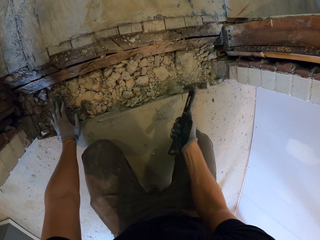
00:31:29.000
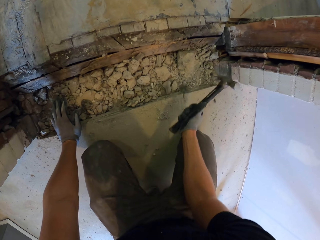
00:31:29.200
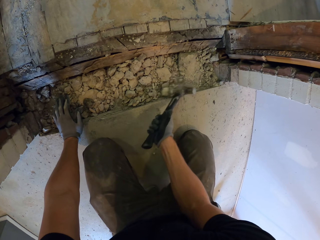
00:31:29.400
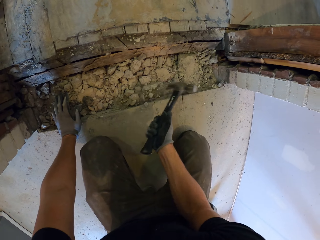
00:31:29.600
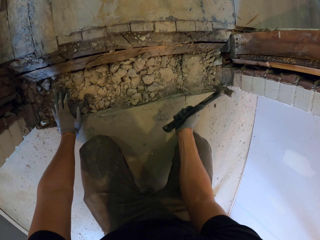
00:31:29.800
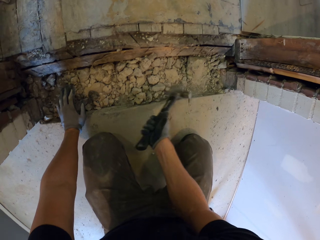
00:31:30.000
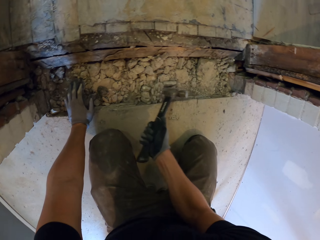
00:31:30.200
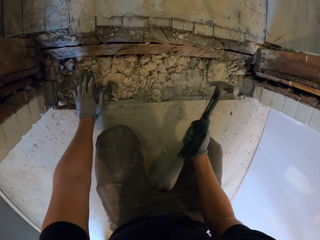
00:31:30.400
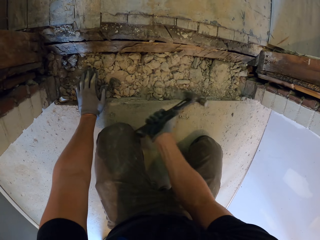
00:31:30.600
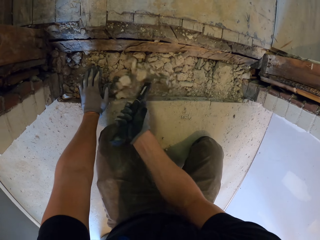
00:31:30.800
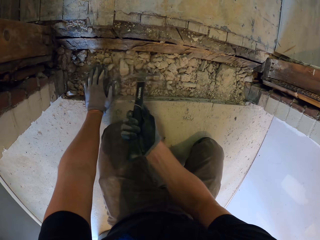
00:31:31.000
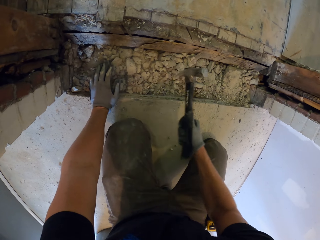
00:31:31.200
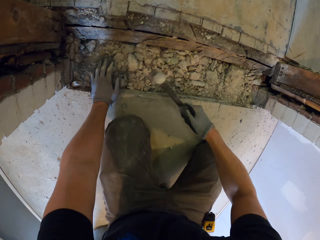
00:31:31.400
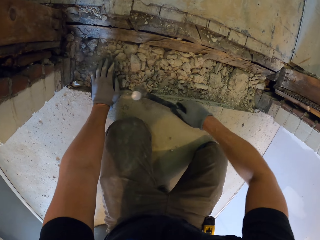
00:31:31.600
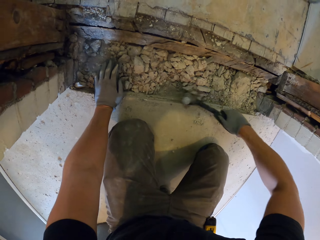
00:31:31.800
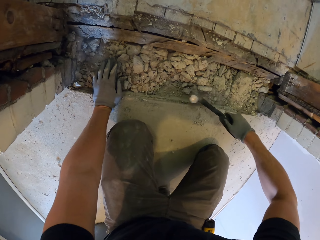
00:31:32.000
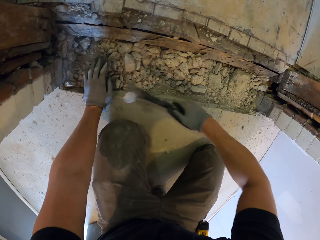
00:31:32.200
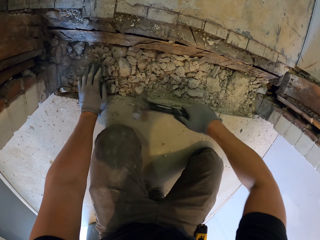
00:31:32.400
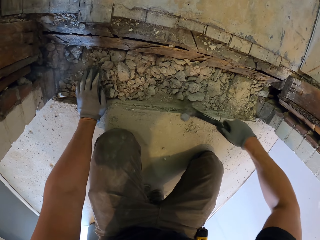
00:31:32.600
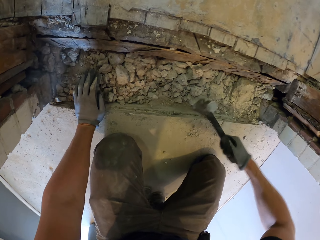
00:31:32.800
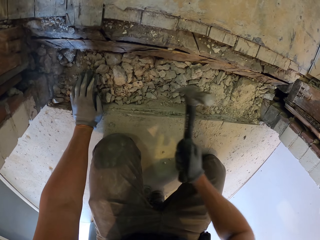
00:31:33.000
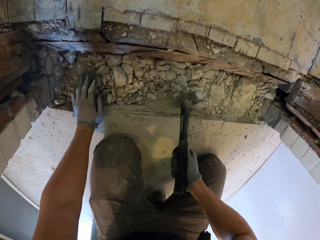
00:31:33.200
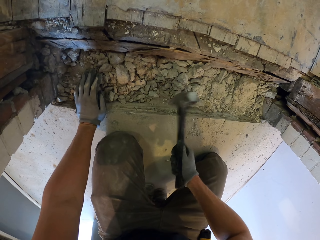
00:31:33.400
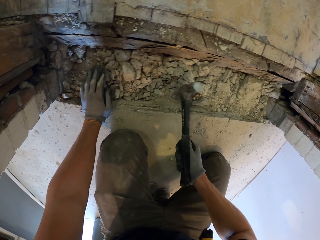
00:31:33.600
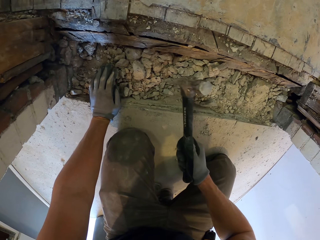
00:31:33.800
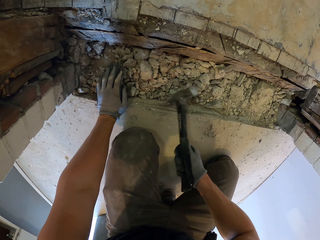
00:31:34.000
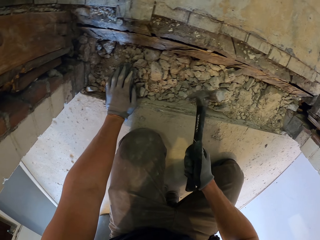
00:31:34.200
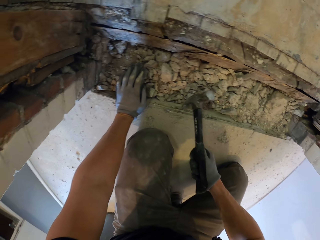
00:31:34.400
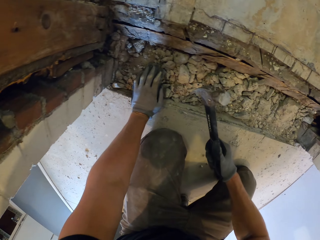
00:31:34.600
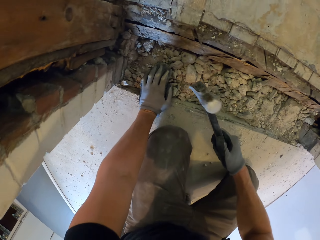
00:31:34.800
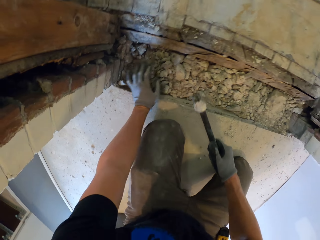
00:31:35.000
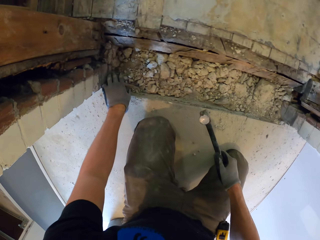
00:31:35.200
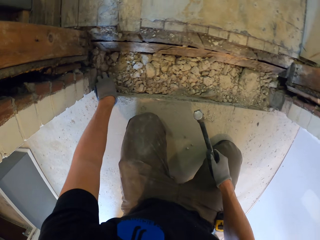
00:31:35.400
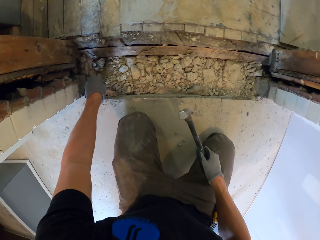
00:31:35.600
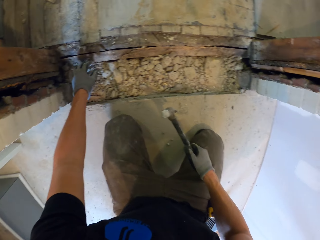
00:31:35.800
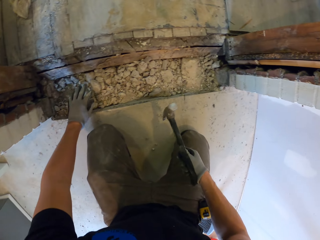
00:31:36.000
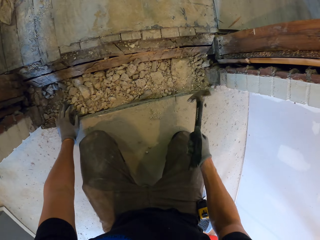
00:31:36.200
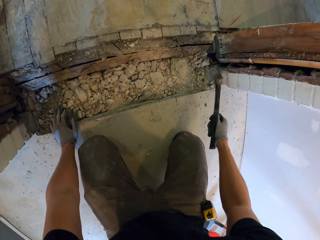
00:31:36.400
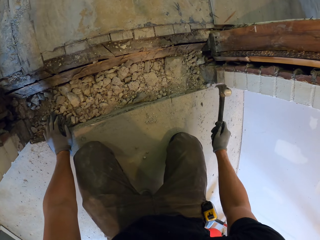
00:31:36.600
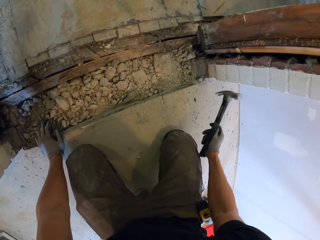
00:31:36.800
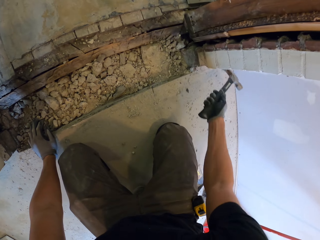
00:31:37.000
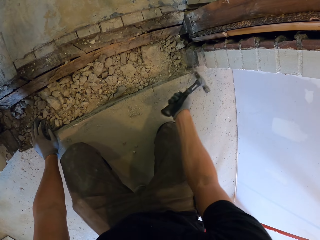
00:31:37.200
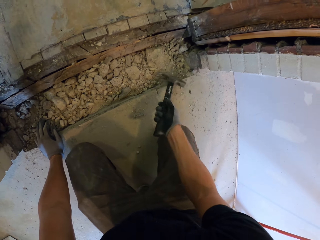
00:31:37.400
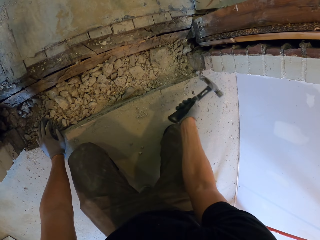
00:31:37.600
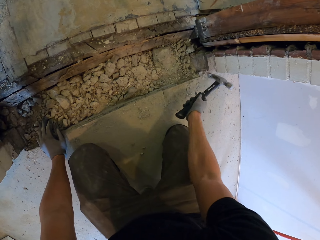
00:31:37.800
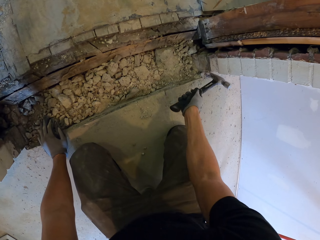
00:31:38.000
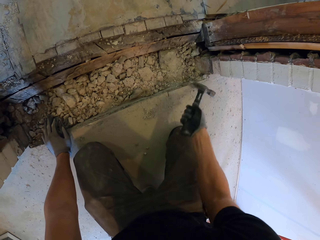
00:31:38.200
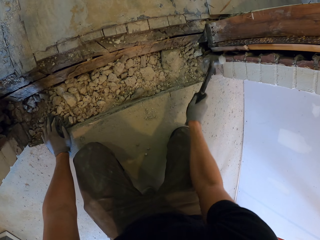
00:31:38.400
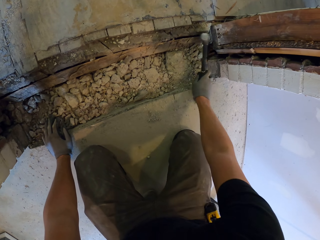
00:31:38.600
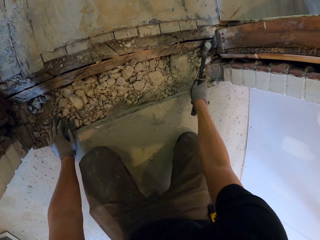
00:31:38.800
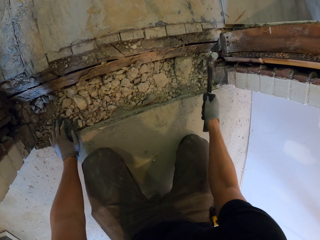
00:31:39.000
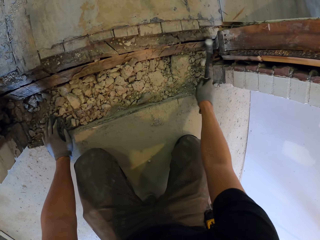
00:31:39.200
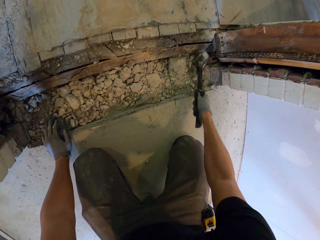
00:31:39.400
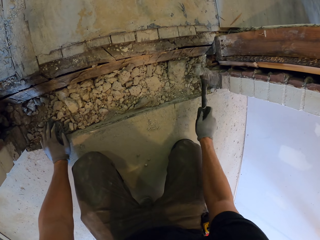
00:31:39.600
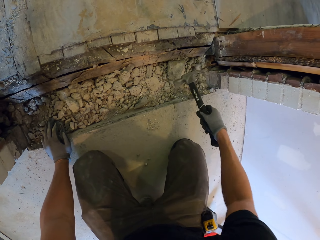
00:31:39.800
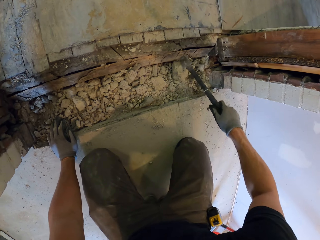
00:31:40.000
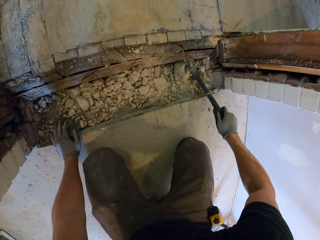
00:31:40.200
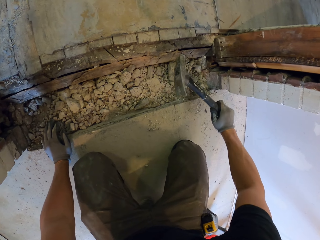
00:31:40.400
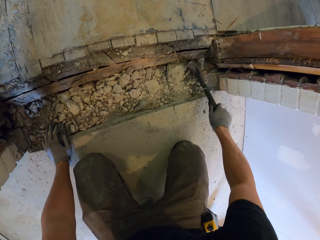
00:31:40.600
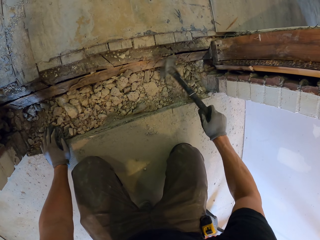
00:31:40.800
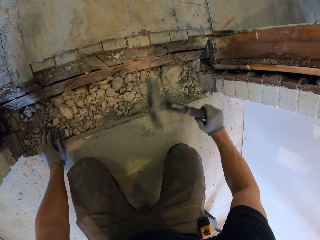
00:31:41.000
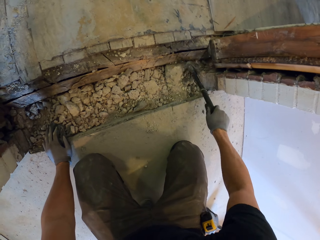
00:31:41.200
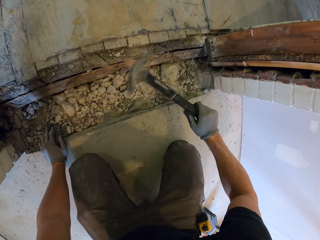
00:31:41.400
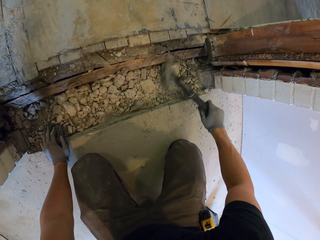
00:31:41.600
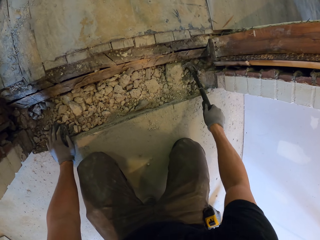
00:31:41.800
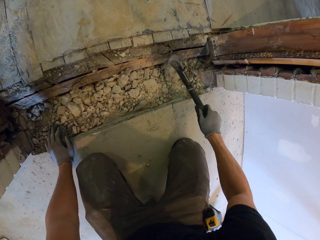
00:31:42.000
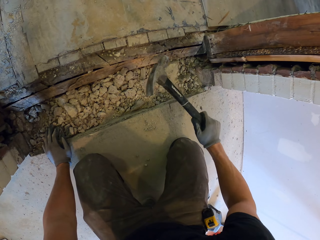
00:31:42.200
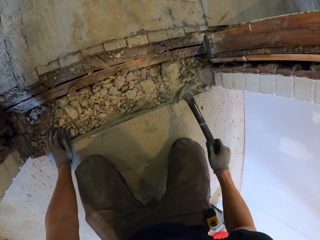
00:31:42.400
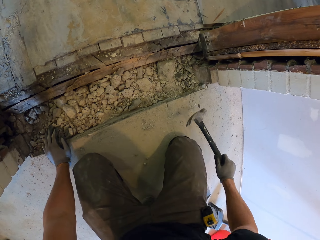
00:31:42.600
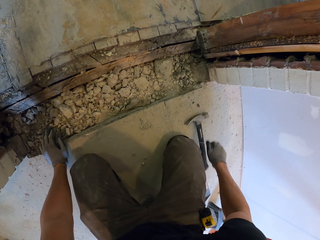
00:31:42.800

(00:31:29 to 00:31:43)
The camera wearer collects the concrete with a hammer. They move the concrete with the hammer. They hammer the concrete. They break the concrete with the hammer.

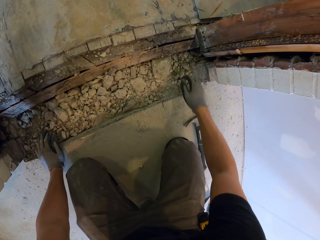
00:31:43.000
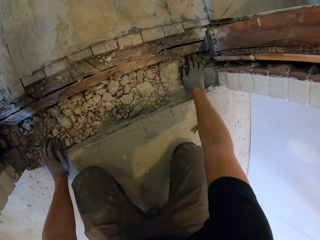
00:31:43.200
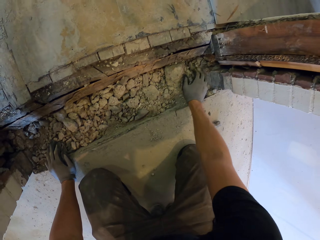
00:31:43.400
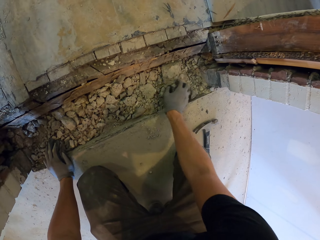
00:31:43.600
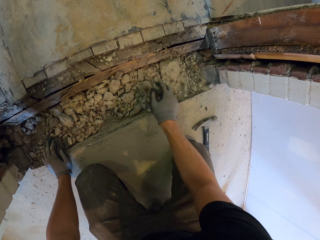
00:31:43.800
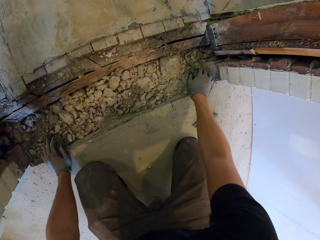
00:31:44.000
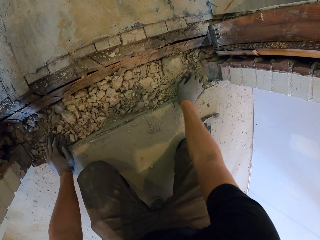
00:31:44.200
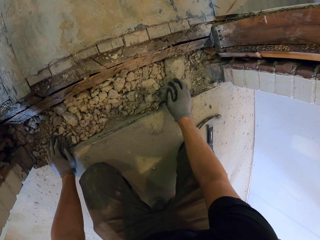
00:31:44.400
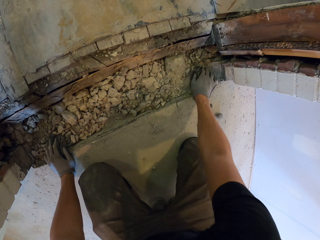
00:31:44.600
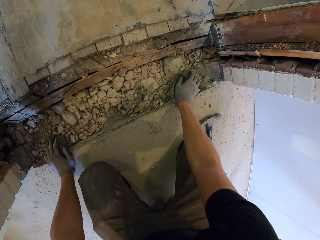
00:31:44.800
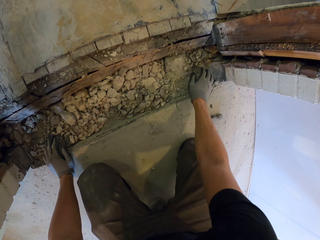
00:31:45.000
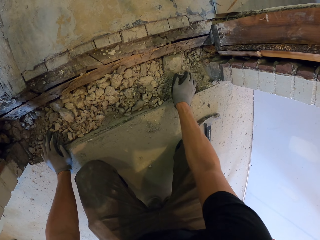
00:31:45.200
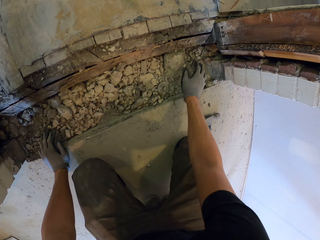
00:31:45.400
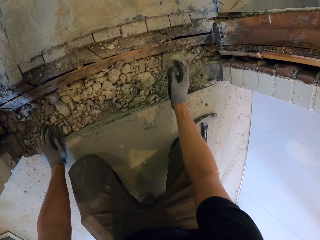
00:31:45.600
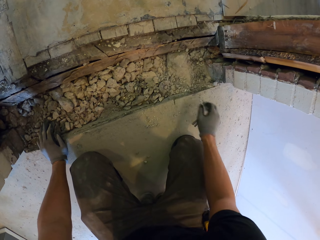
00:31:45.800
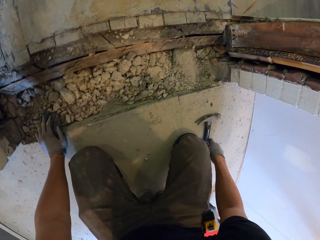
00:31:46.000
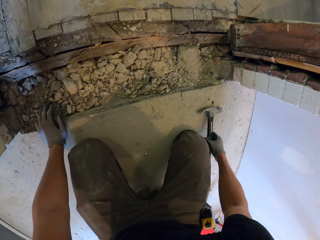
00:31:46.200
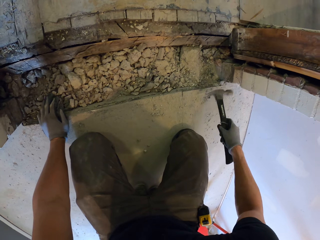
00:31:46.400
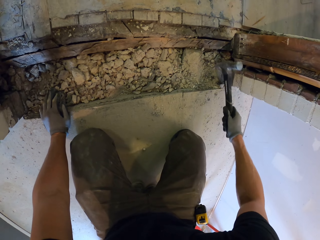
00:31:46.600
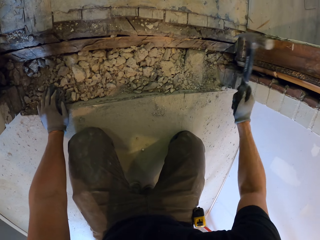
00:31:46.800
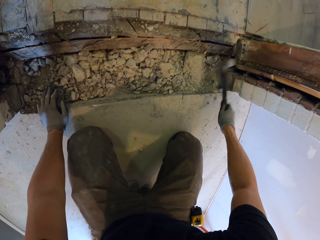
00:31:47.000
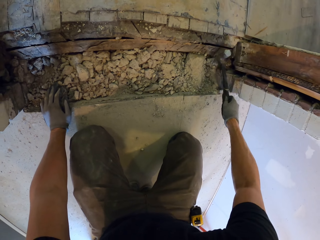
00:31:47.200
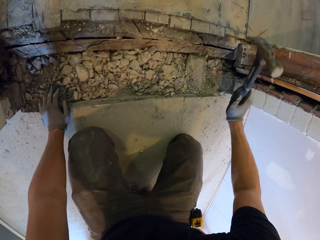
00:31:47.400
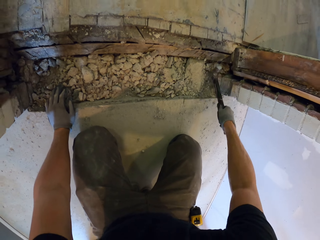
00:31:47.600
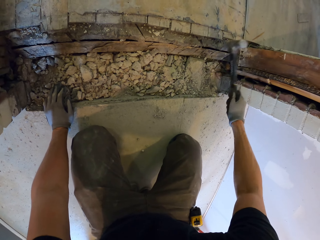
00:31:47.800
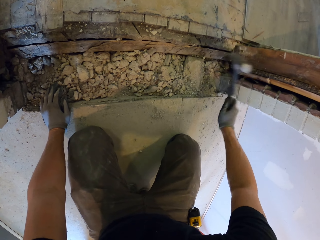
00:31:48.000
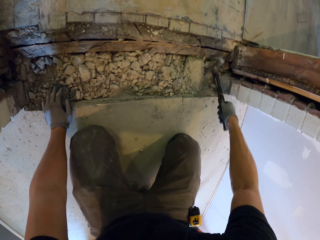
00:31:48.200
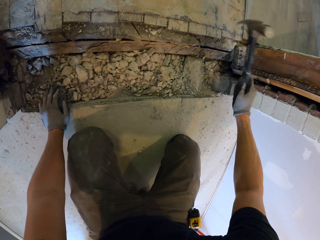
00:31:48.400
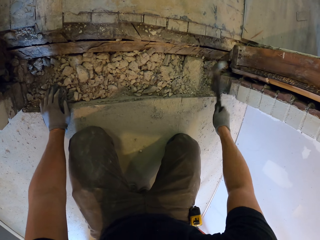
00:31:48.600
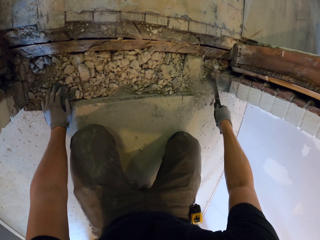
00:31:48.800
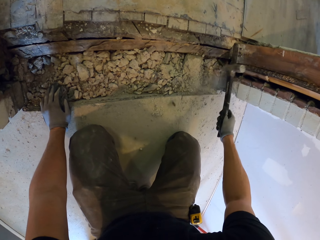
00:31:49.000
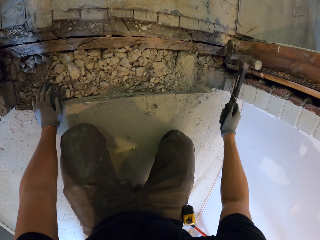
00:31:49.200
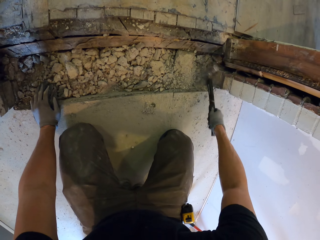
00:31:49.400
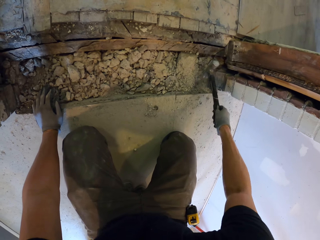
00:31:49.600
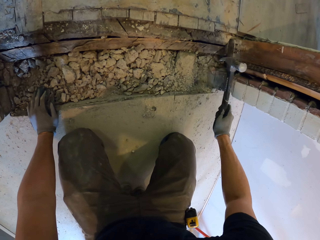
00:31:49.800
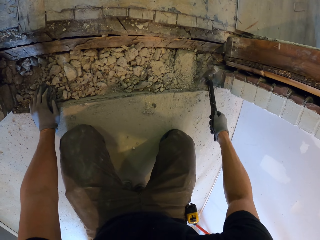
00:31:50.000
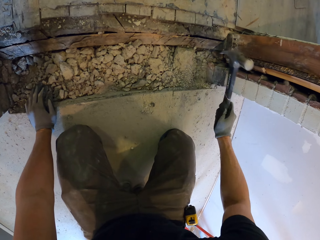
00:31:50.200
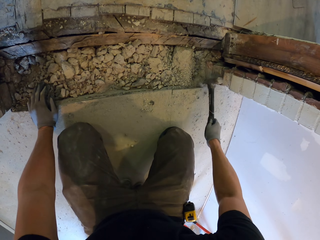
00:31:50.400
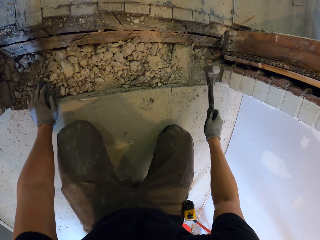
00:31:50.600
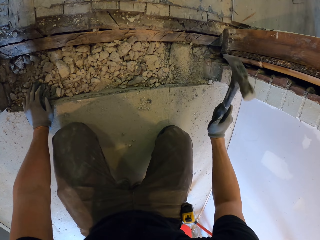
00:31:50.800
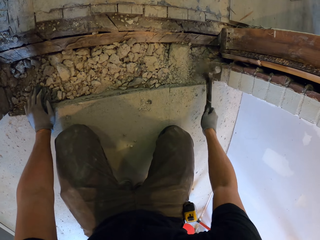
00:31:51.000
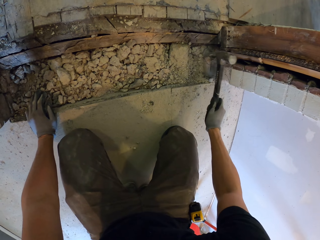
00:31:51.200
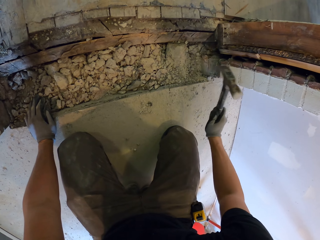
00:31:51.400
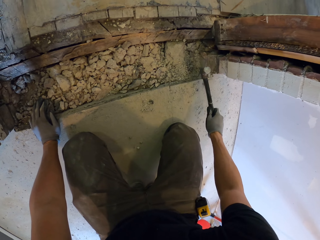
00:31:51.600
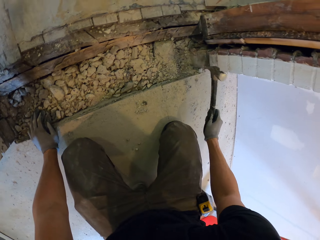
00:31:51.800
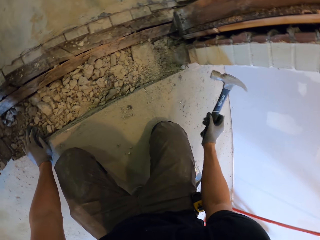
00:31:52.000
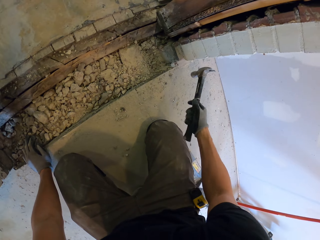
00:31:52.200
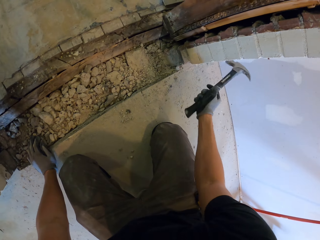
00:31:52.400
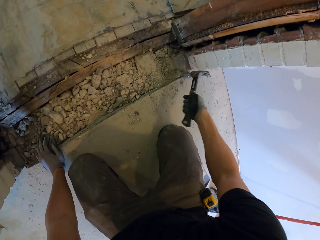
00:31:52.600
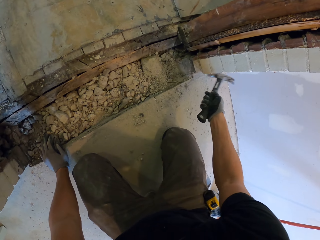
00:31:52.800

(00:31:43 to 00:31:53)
The camera wearer puts the hammer on the floor. They collect the concrete. They pick up the hammer and break the concrete.
